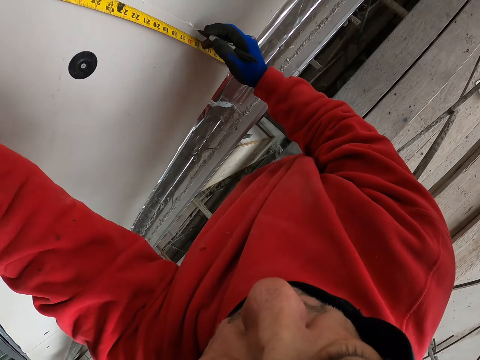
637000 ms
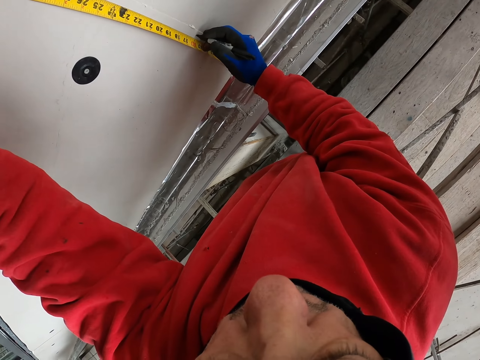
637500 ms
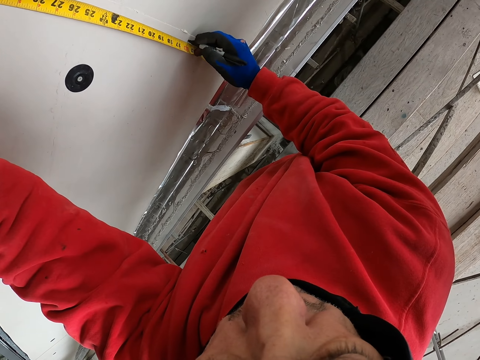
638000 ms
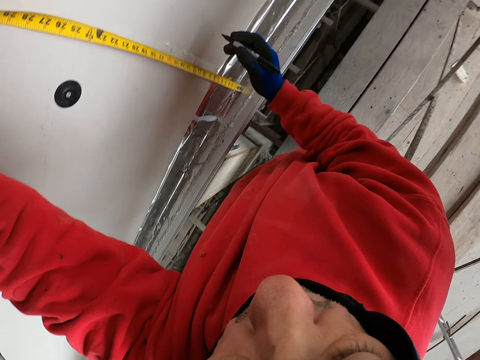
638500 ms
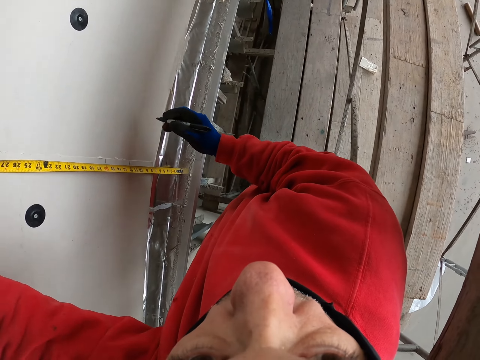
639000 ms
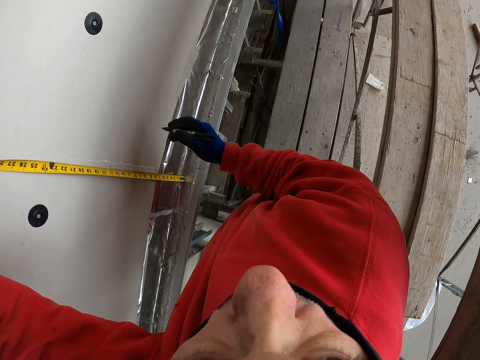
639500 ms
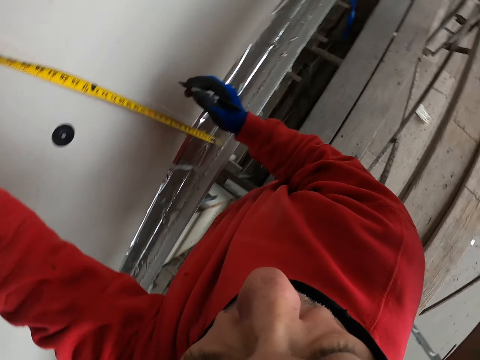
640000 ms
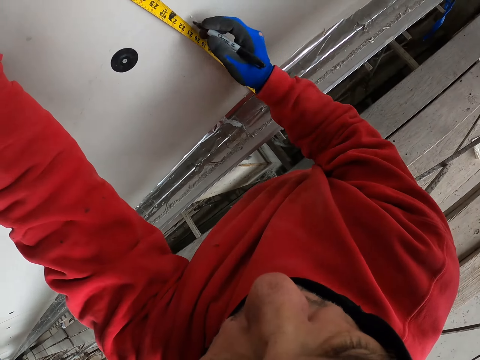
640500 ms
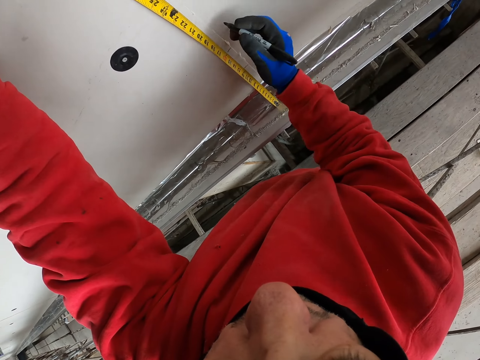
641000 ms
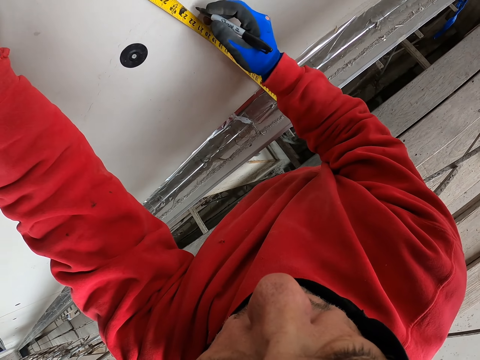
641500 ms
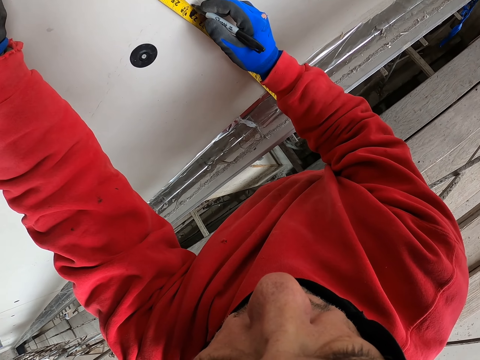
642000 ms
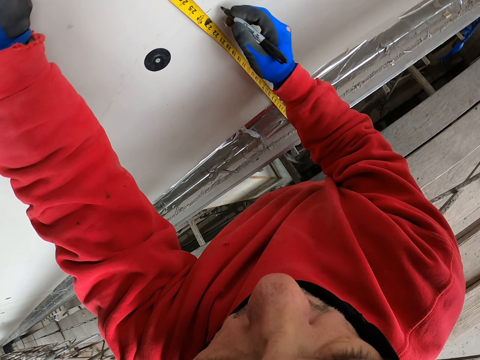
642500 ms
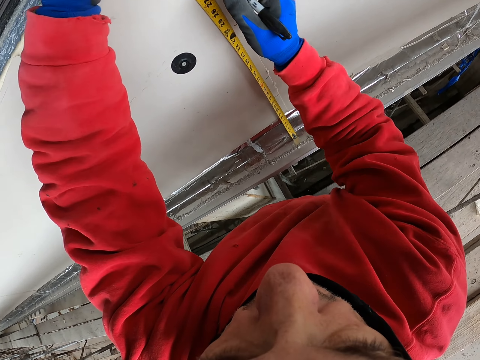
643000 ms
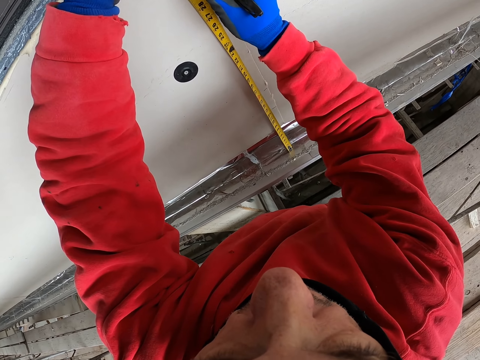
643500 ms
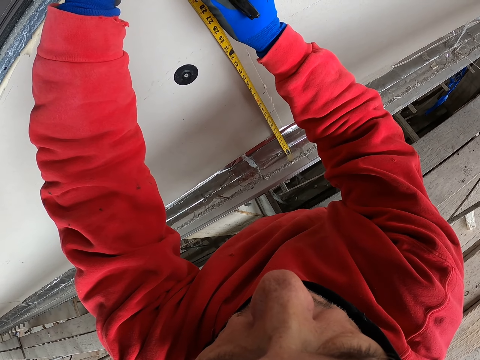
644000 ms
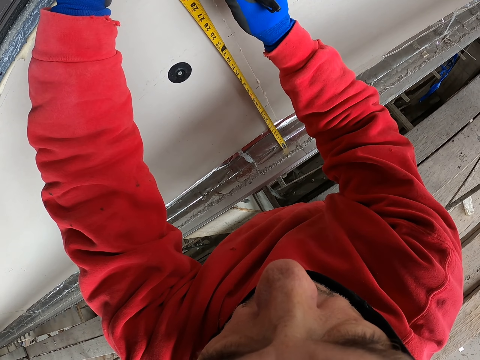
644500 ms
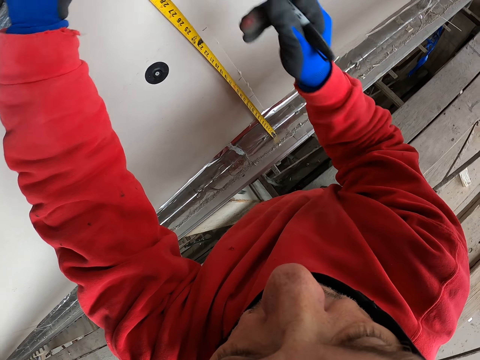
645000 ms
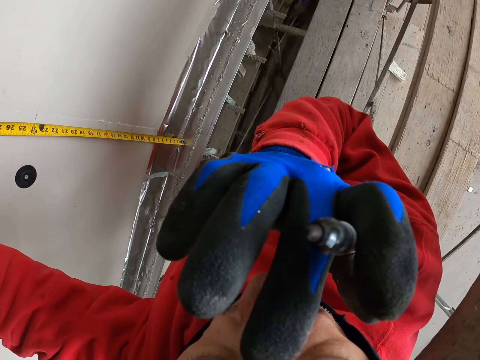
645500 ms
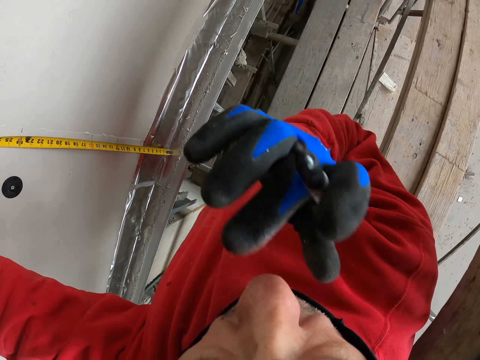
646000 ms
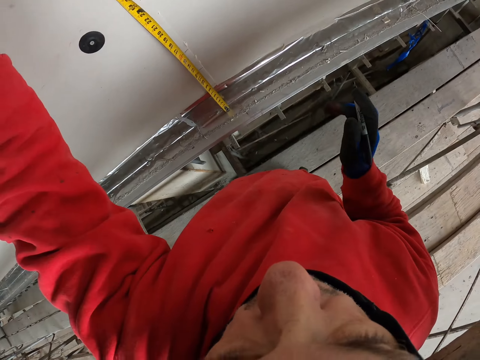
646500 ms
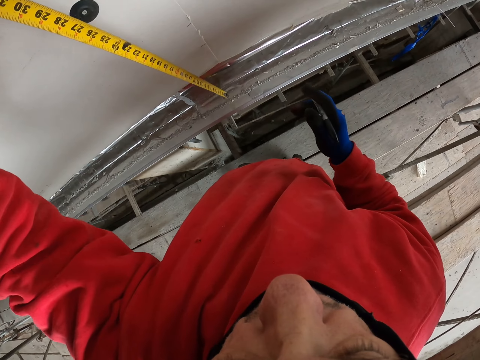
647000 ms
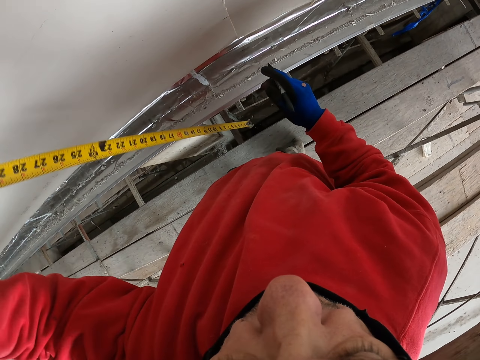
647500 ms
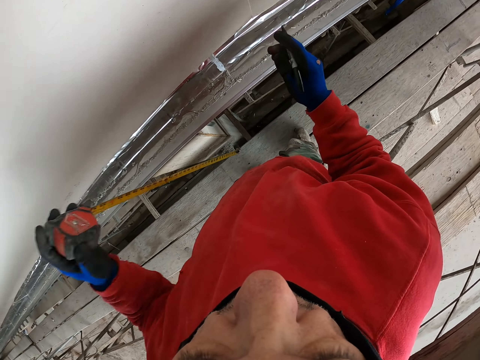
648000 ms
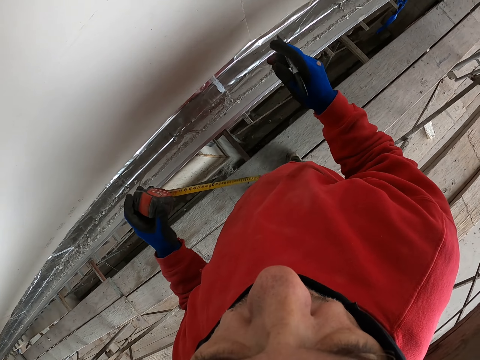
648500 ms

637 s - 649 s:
The camera wearer pulls the tape measure. She marks on the wall. She looks around. She marks on the wall. She rubs her nose.

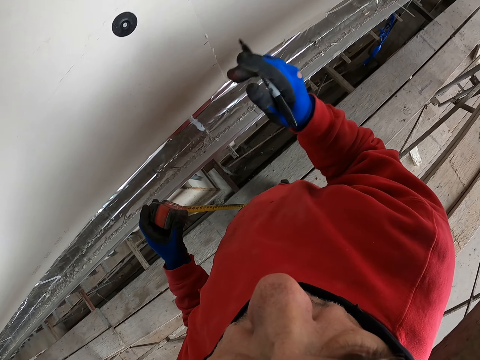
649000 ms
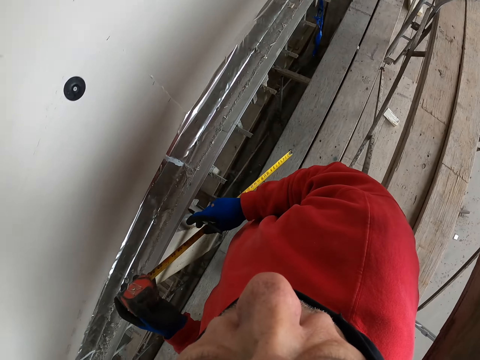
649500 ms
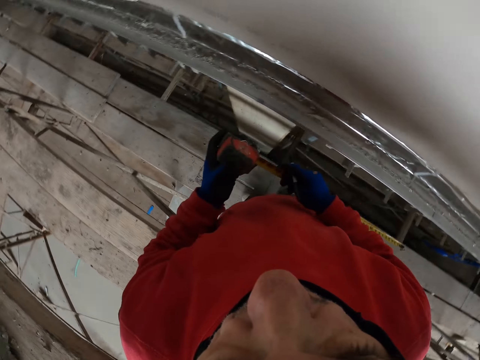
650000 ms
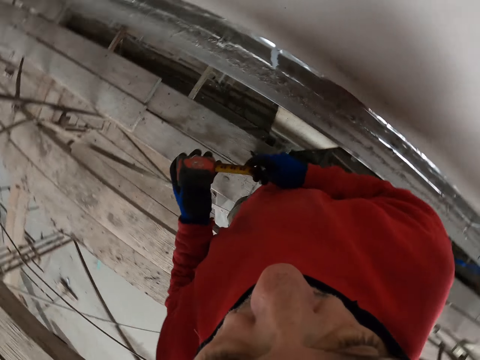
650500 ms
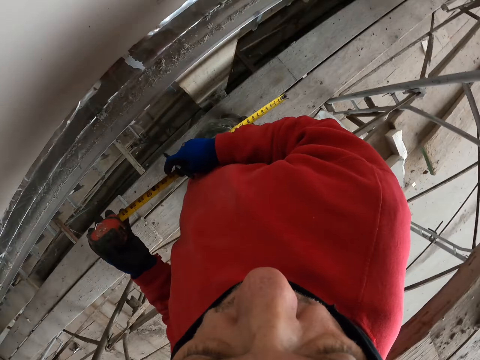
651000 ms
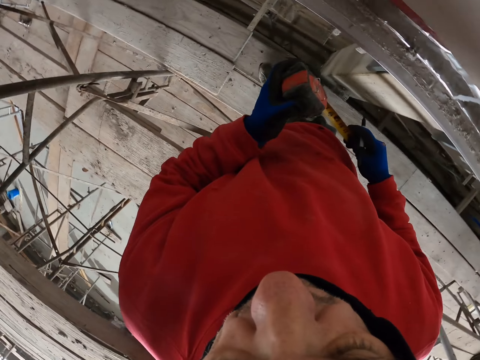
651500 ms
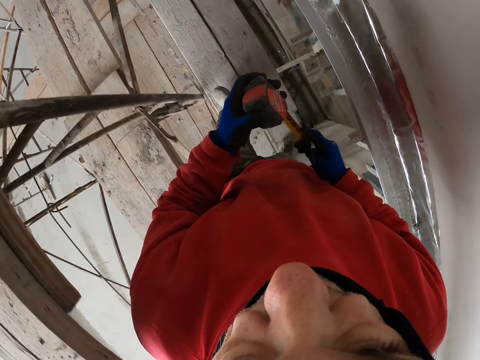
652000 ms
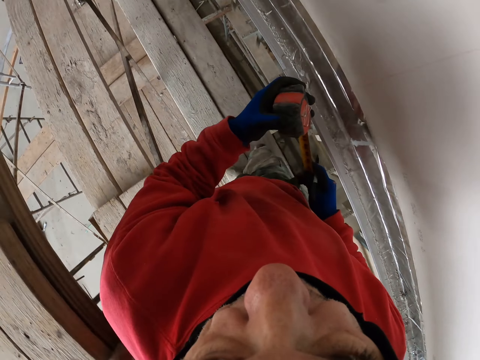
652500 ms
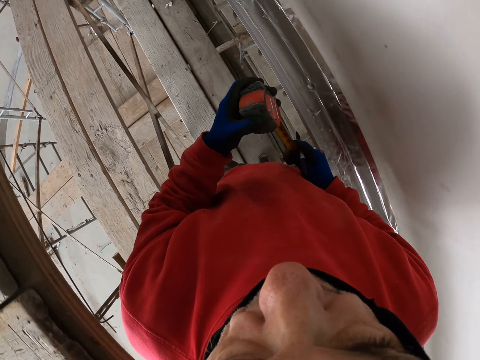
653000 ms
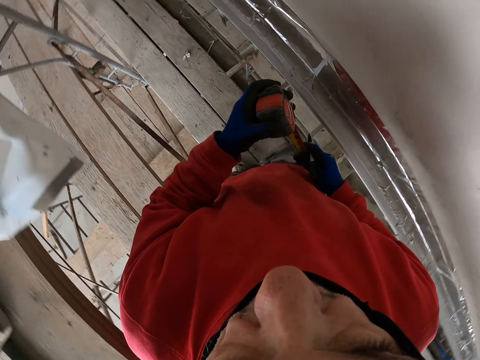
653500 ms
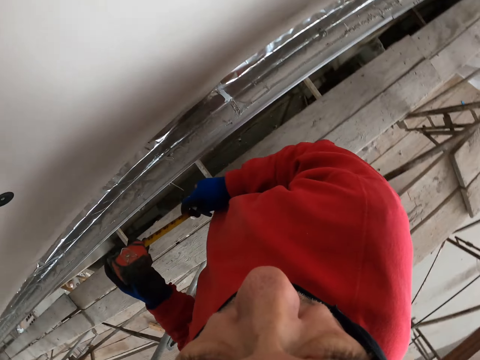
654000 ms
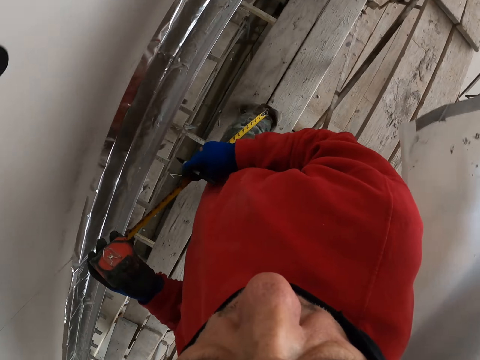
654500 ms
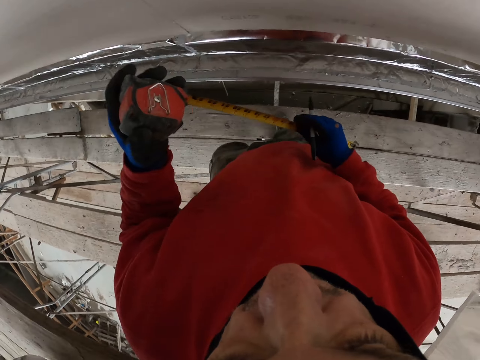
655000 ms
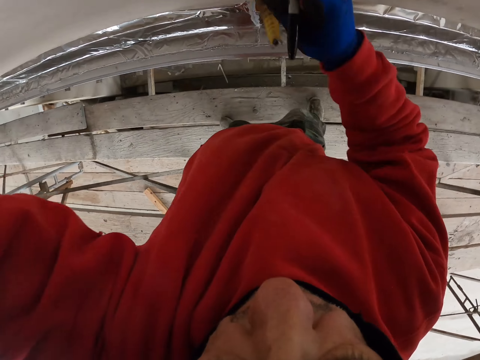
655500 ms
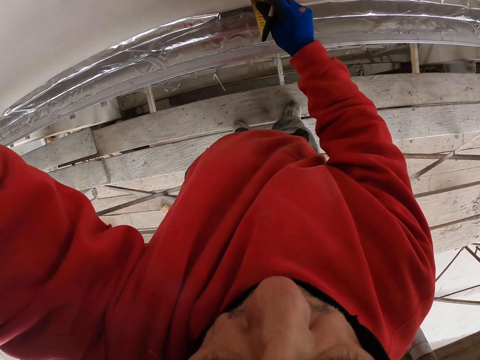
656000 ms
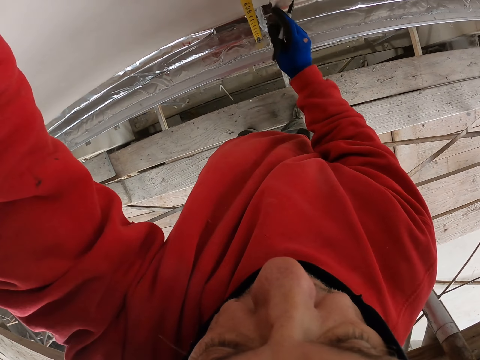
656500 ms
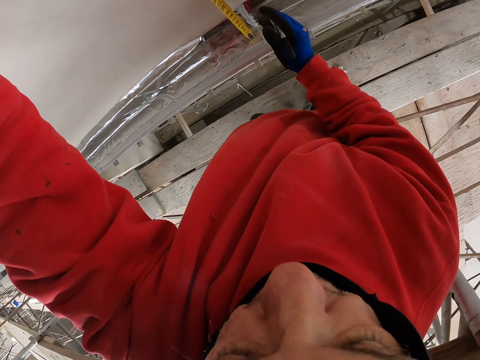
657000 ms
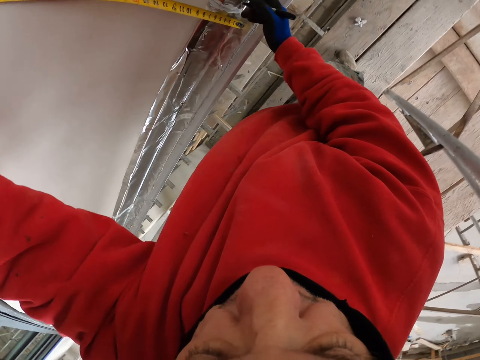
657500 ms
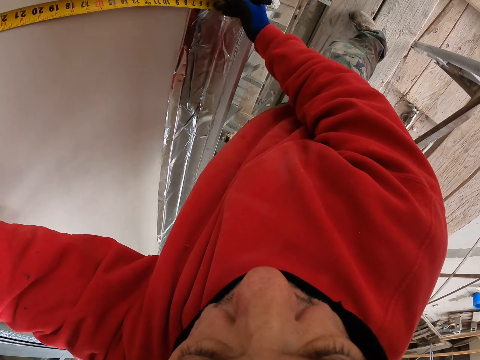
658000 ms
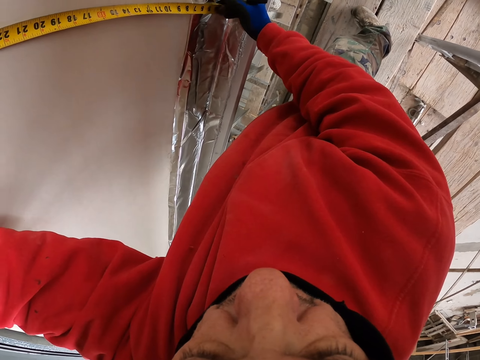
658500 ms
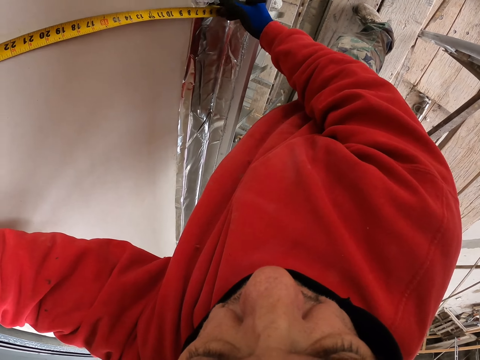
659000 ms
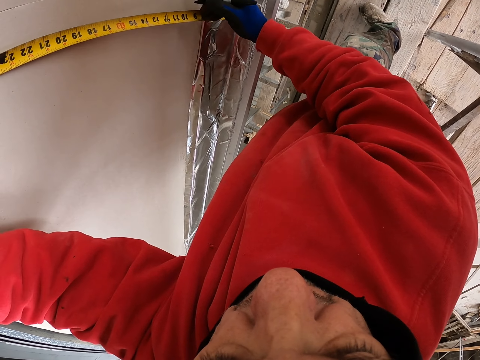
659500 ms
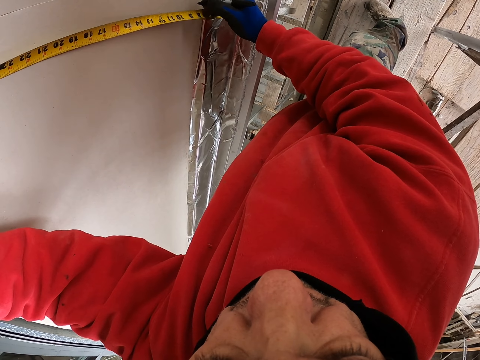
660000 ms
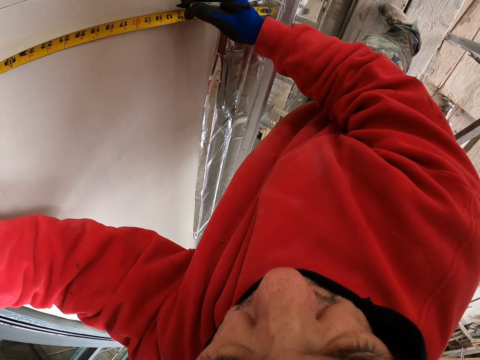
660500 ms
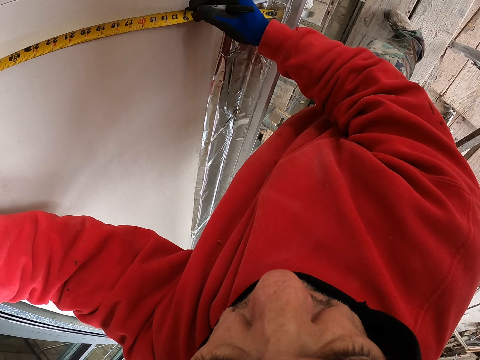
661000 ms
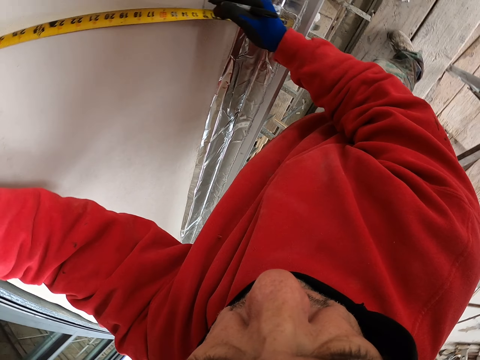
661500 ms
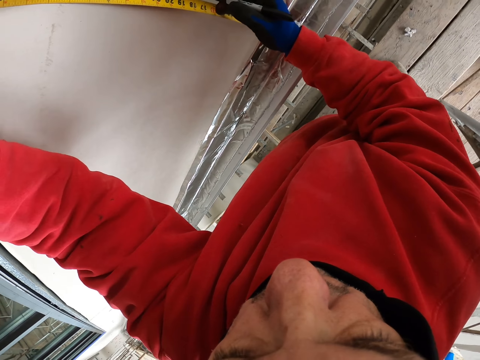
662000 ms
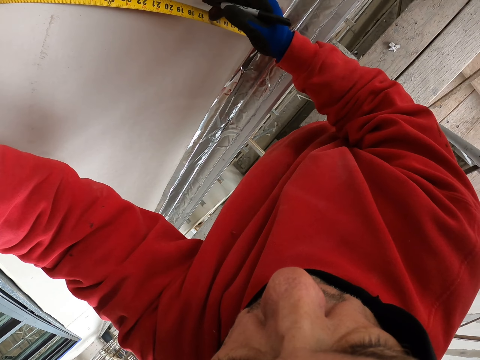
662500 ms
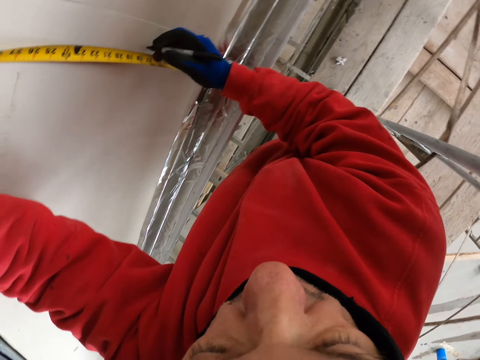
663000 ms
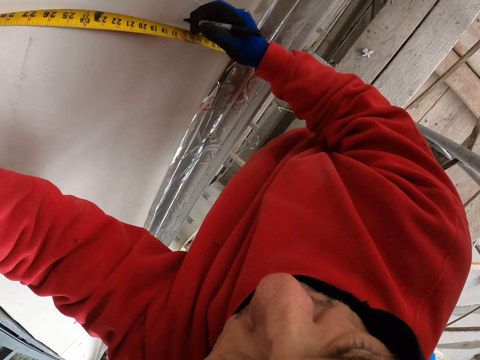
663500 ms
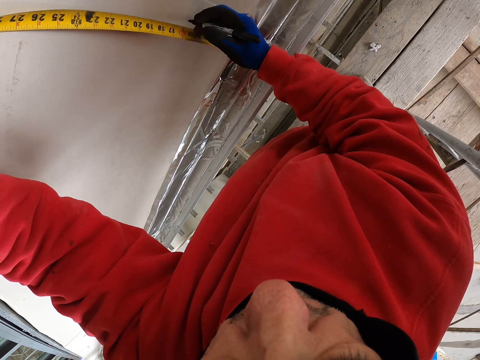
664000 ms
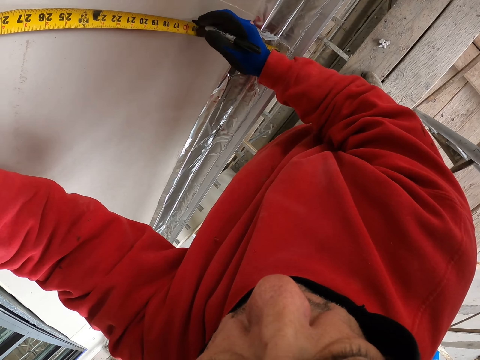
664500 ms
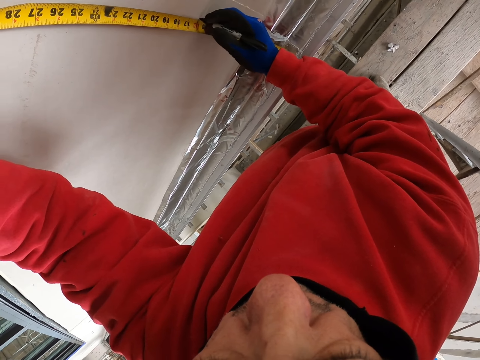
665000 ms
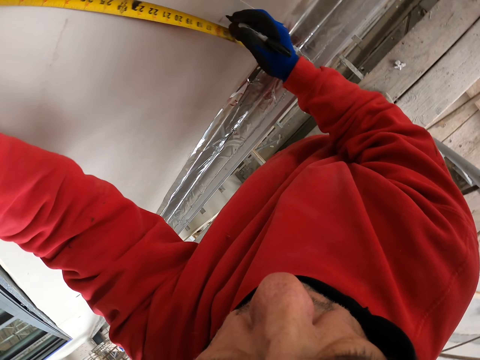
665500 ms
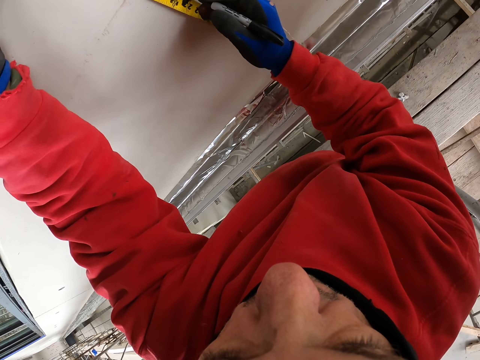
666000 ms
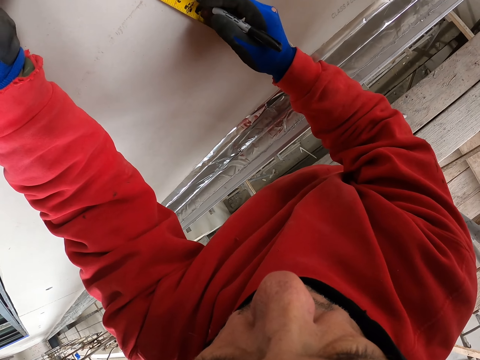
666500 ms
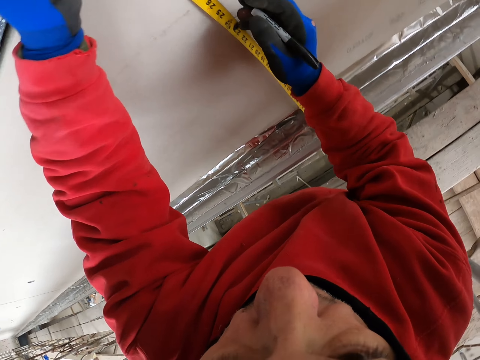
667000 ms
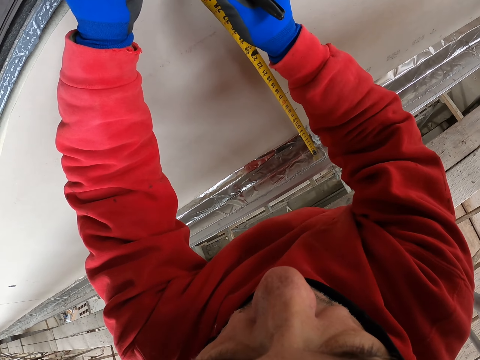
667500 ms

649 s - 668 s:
The camera wearer turns around. They walk a few steps. They measure the wall. They mark on the wall with the pencil.
